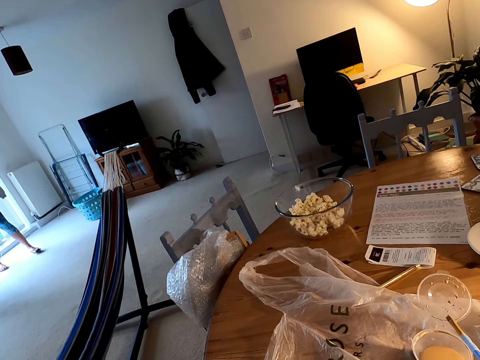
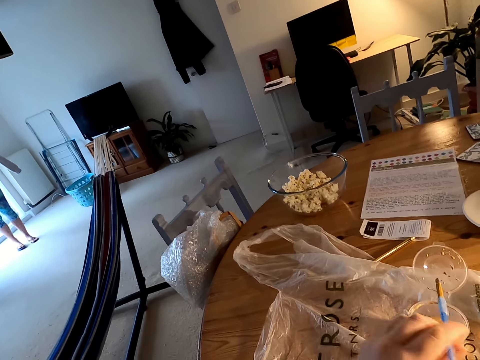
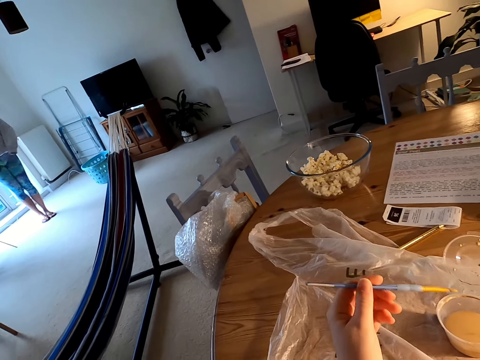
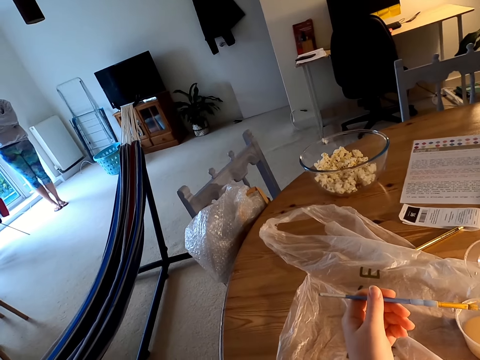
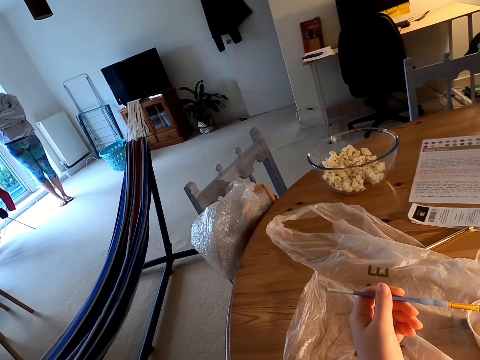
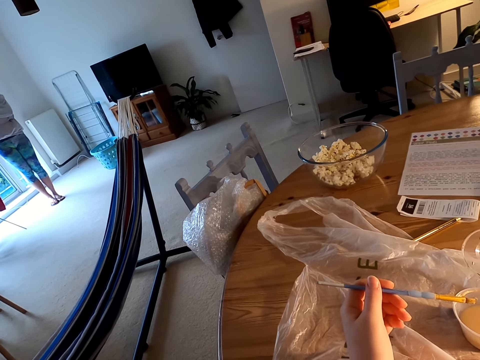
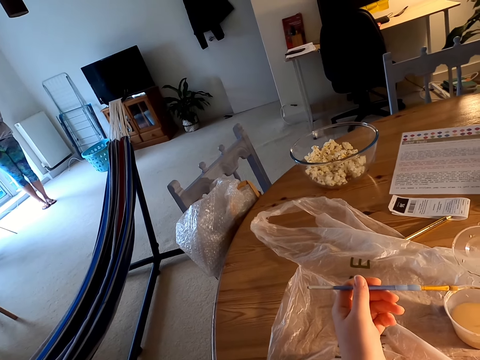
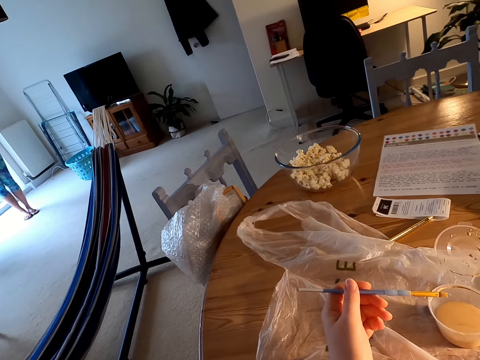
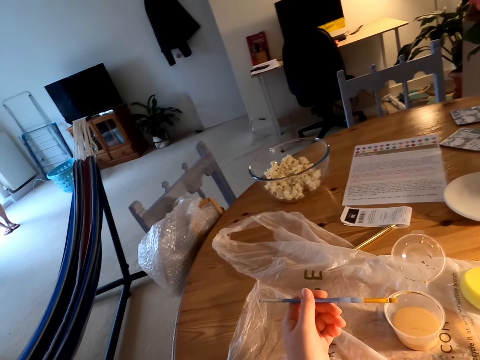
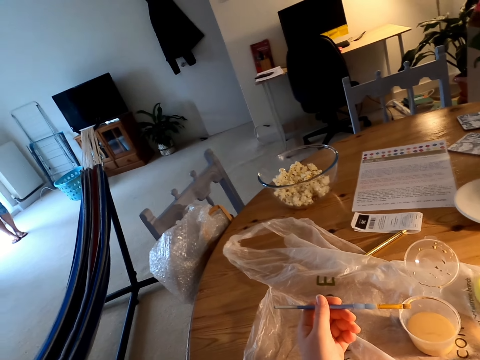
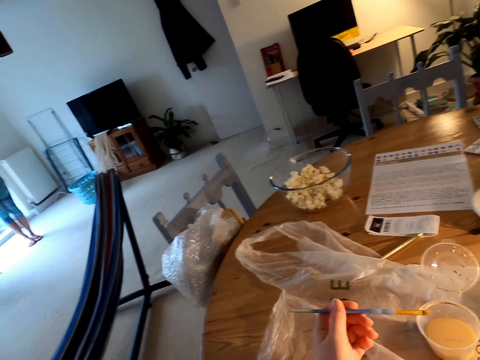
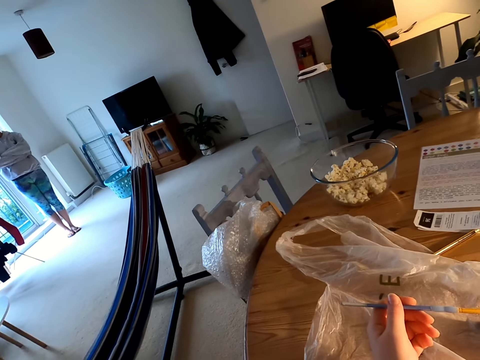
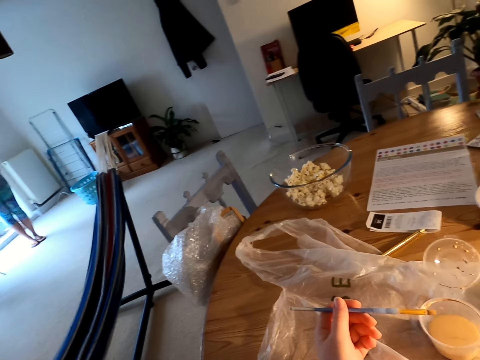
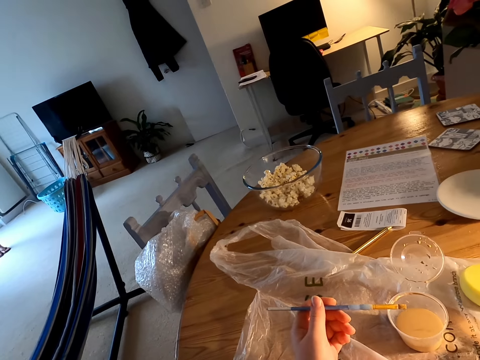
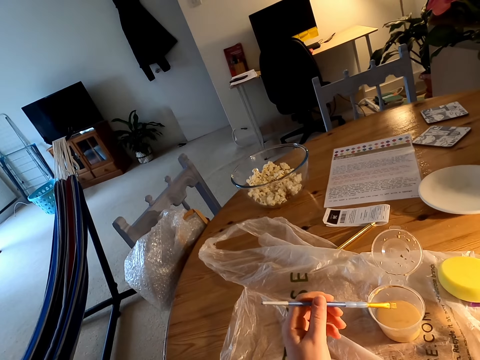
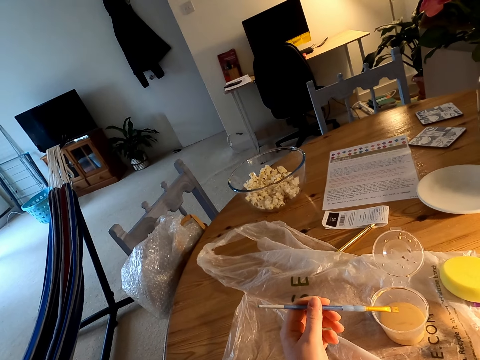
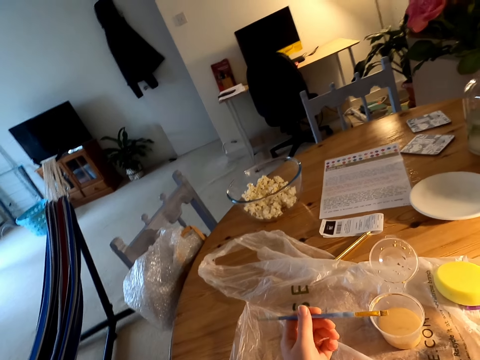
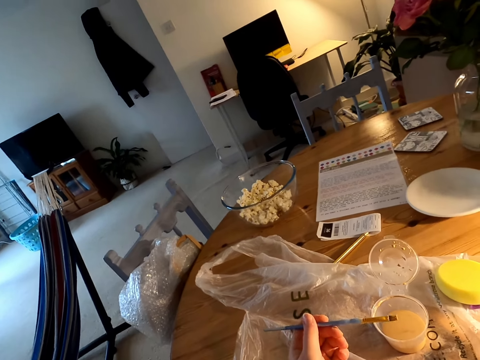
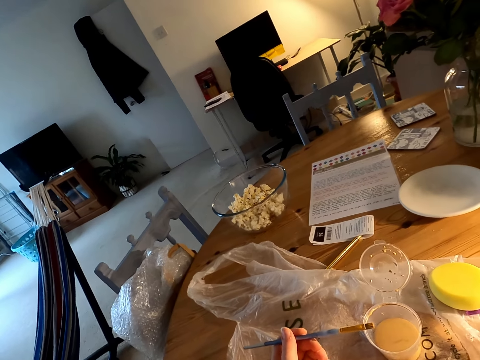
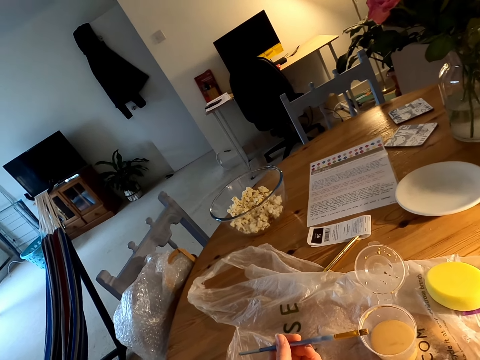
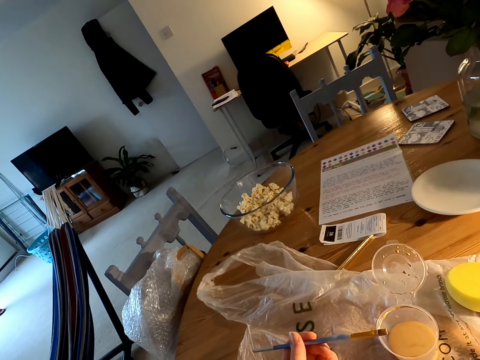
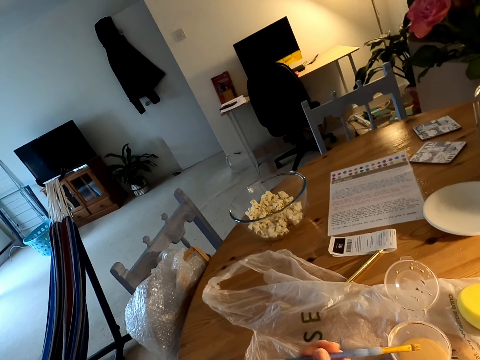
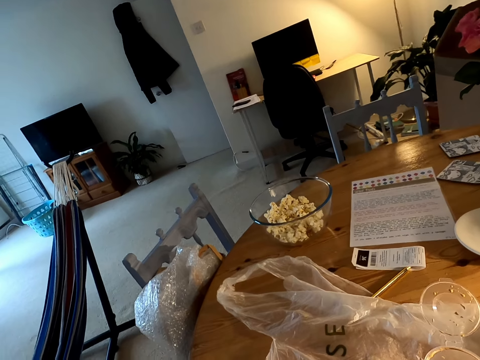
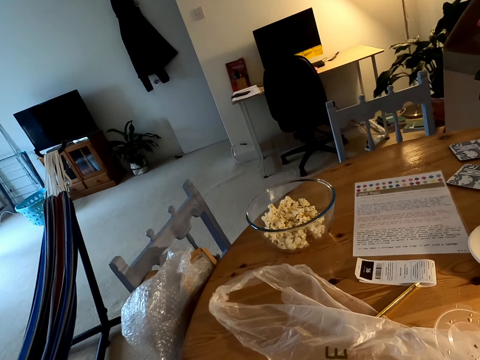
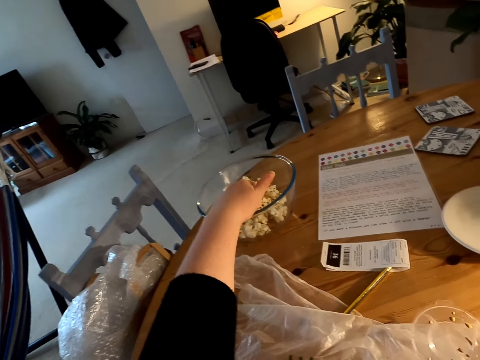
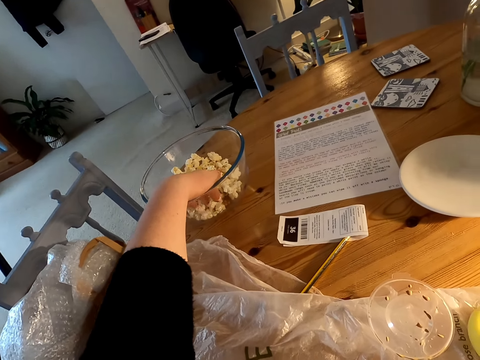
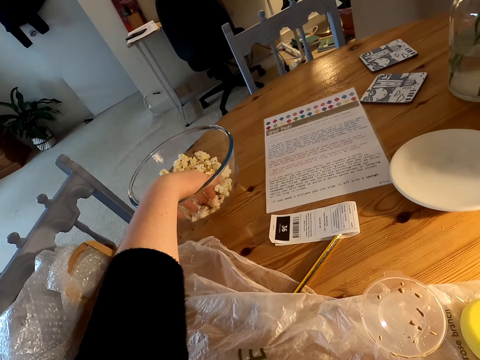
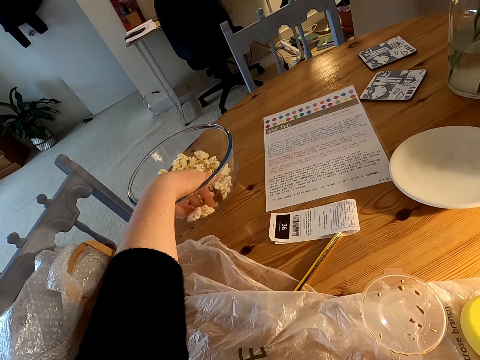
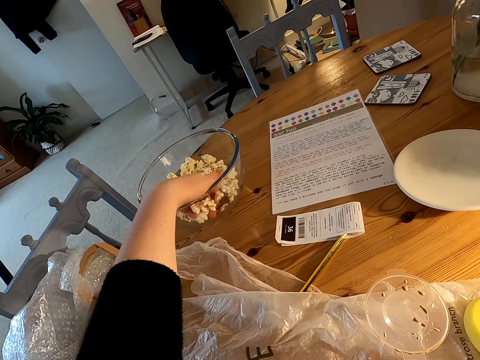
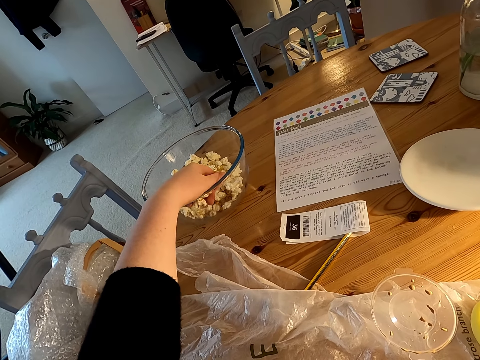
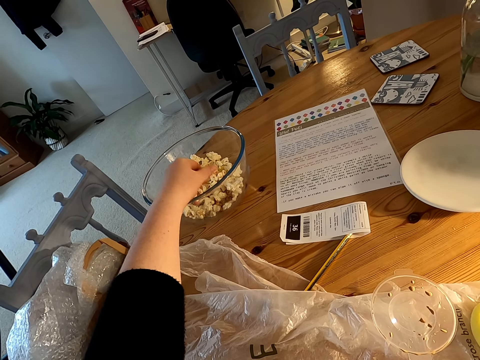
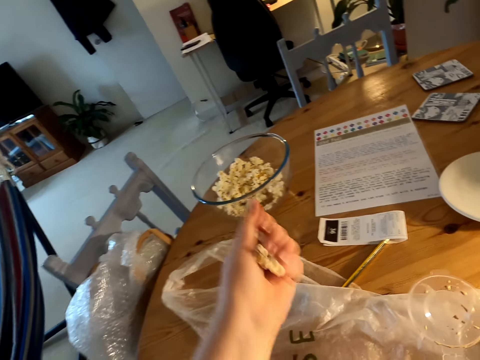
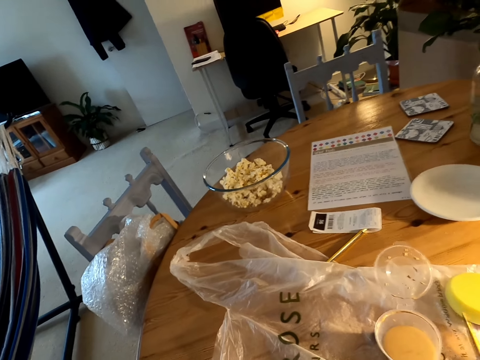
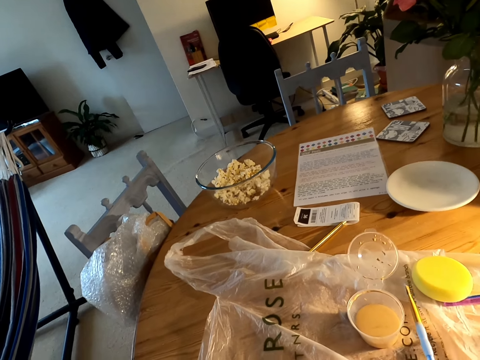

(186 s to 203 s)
The camera wearer holds a paint brush with his left hand. He scoops the popcorns in the glass bowl on the table.

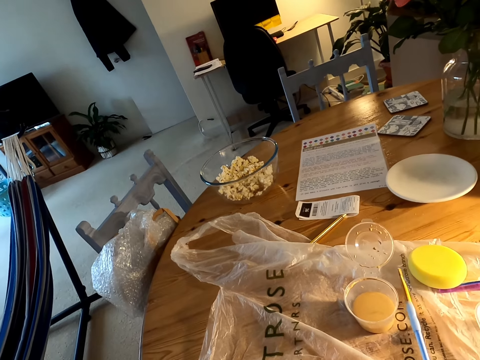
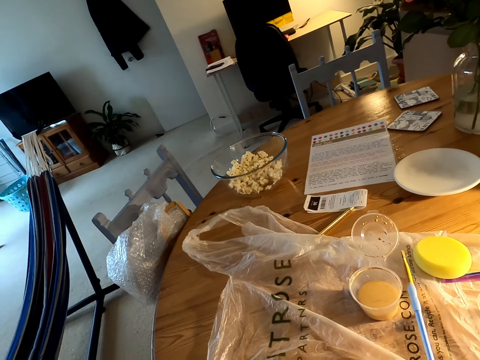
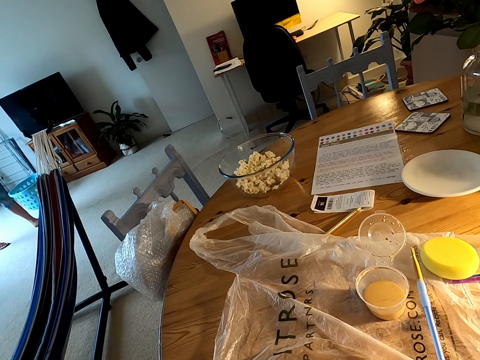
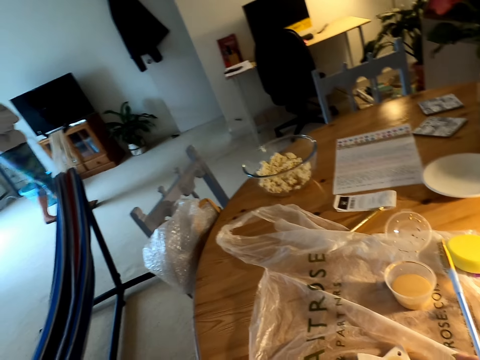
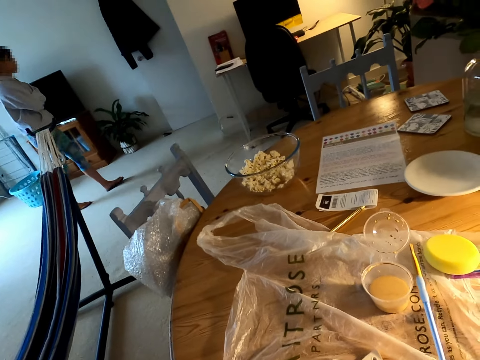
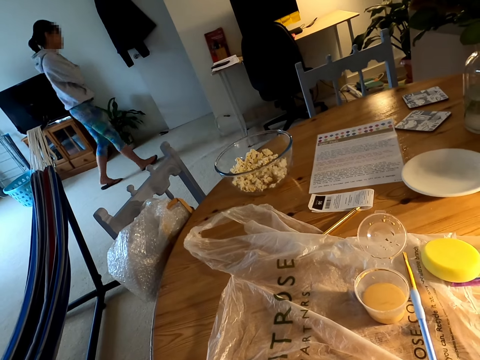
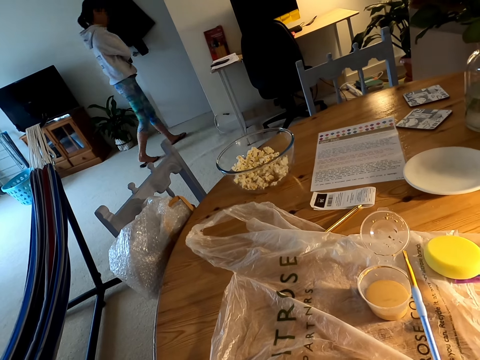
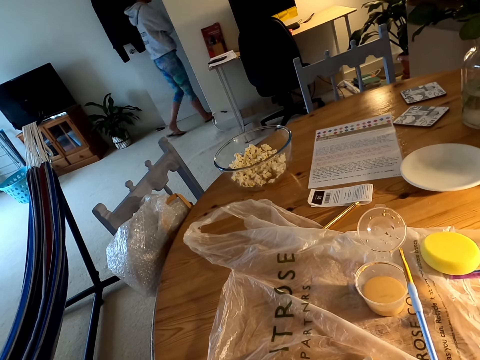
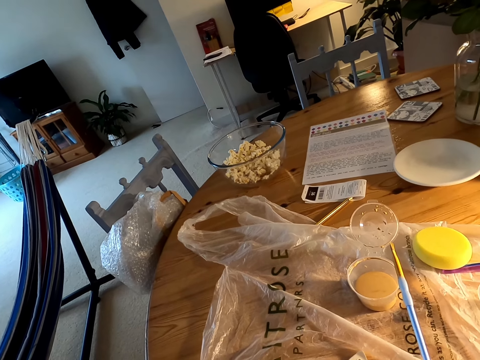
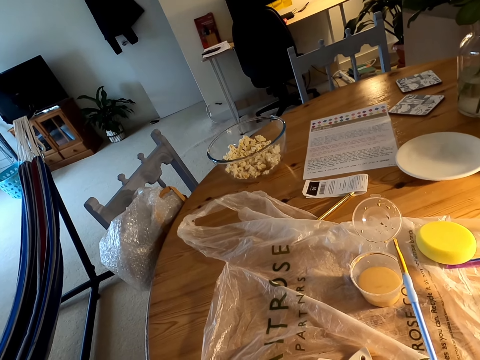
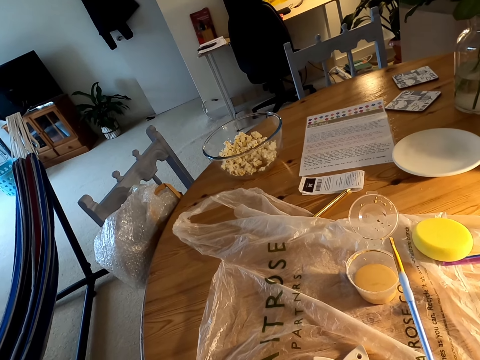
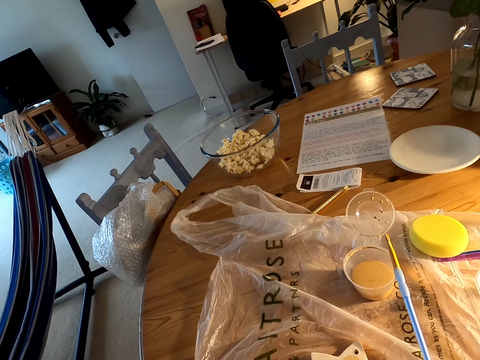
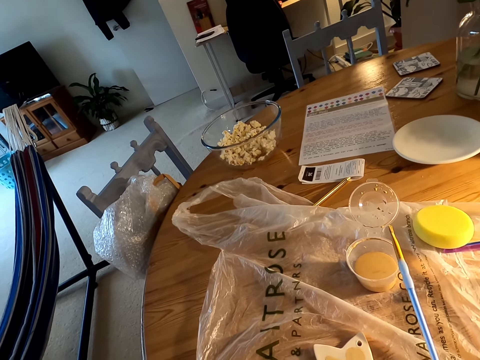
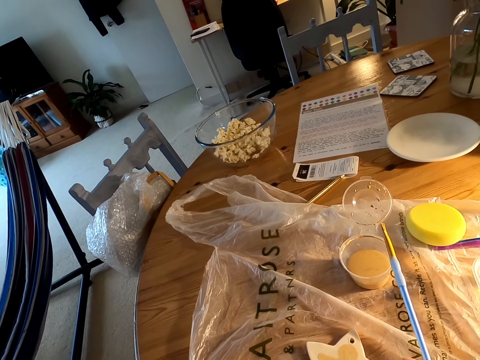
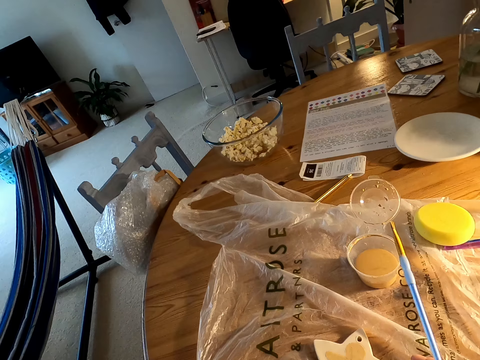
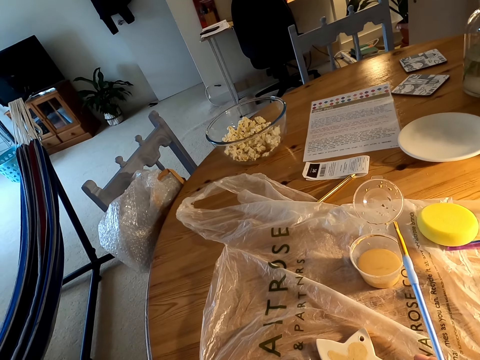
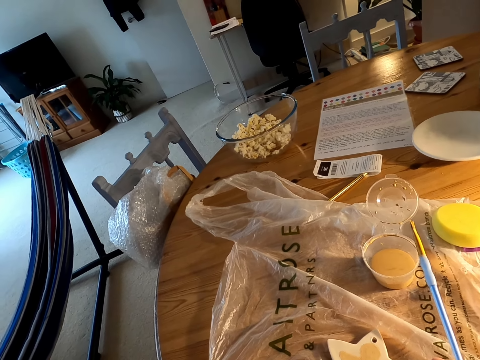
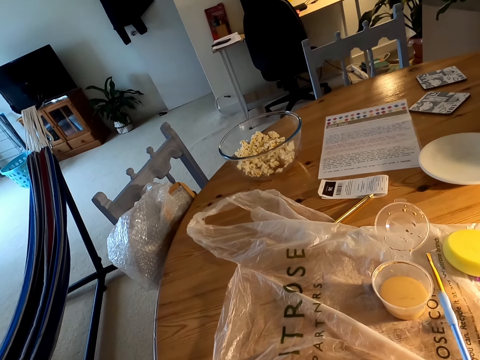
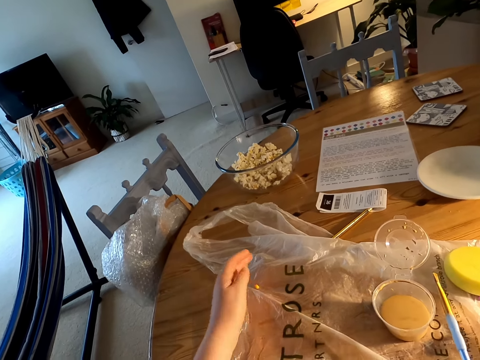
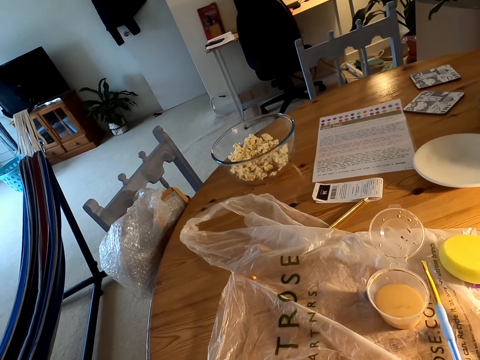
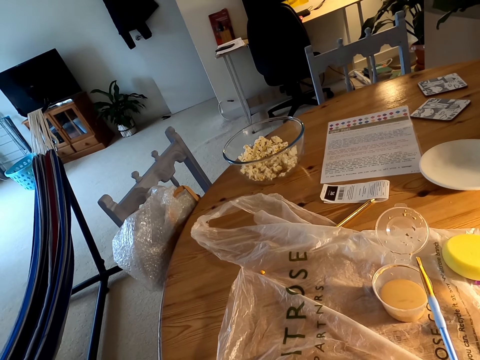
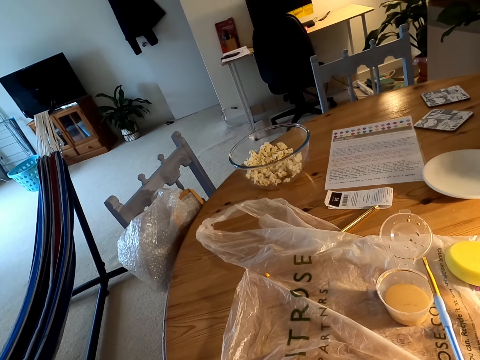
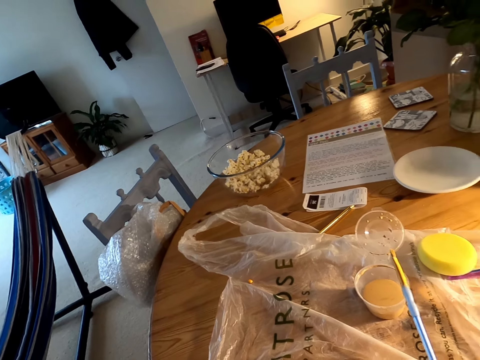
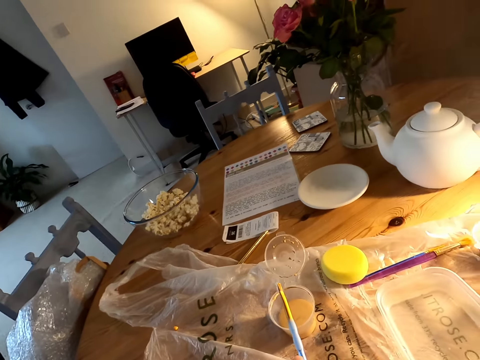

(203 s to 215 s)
A woman walks on the floor. The camera wearer holds a paint brush with his right hand. He puts popcorn on the table.
